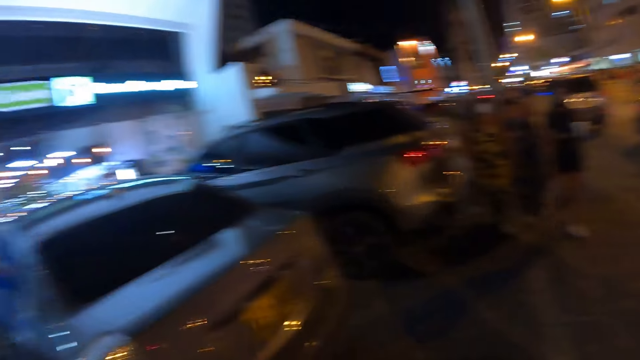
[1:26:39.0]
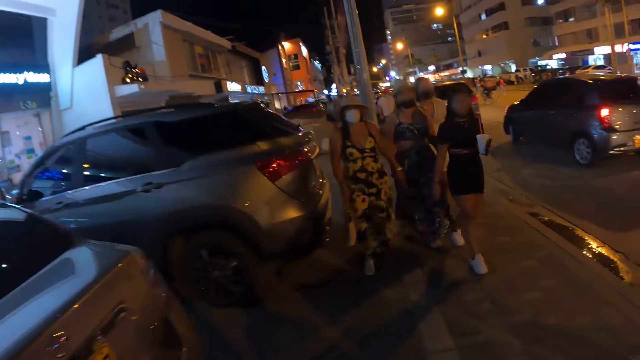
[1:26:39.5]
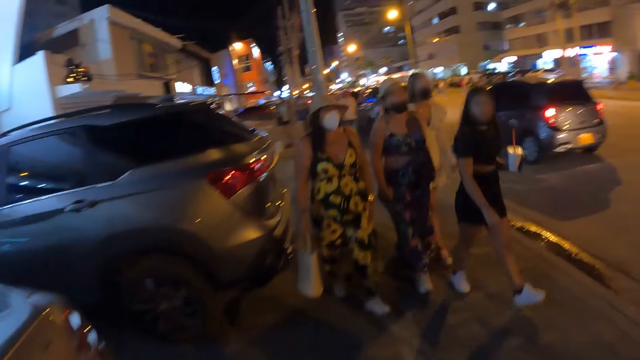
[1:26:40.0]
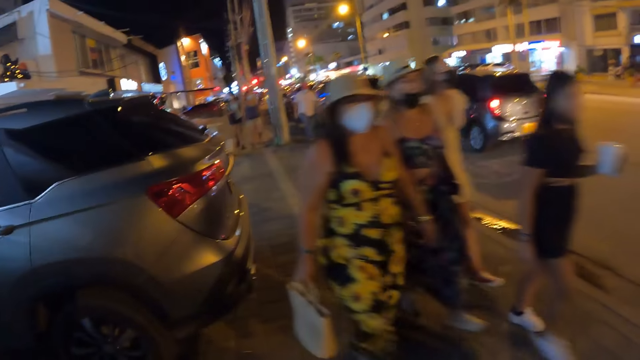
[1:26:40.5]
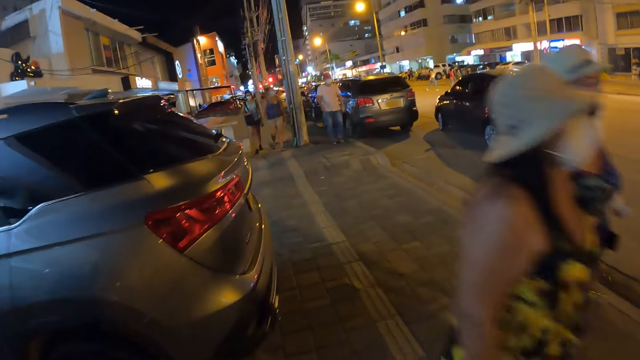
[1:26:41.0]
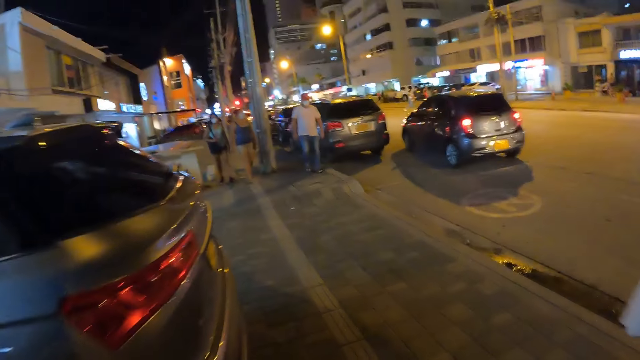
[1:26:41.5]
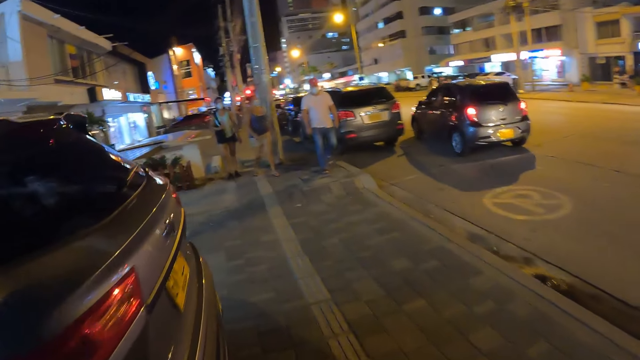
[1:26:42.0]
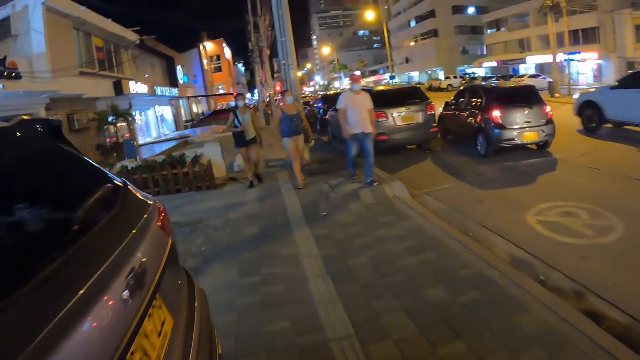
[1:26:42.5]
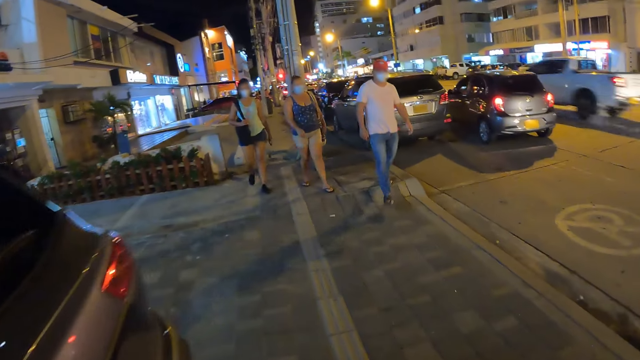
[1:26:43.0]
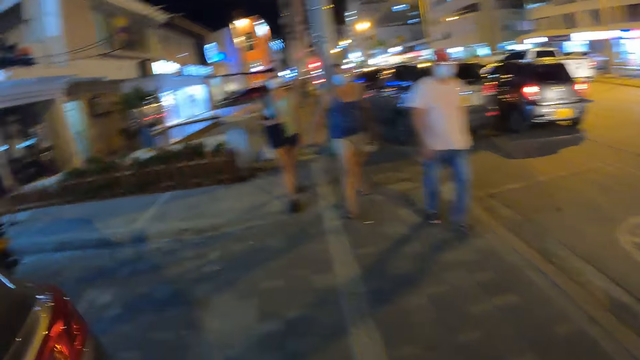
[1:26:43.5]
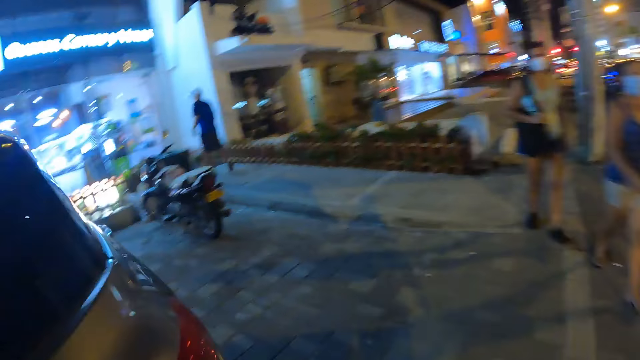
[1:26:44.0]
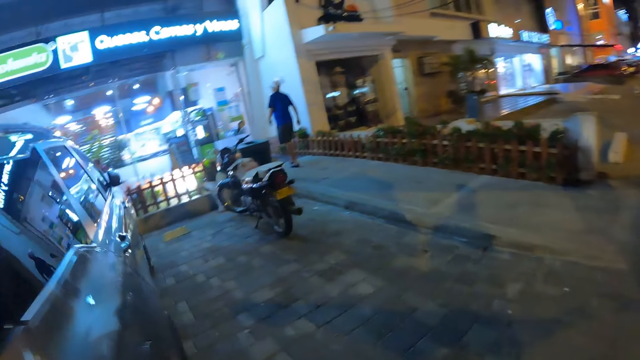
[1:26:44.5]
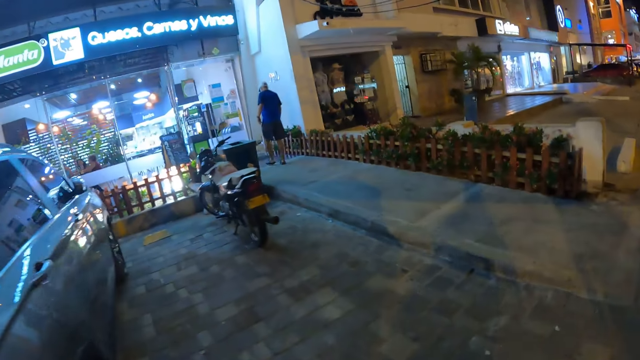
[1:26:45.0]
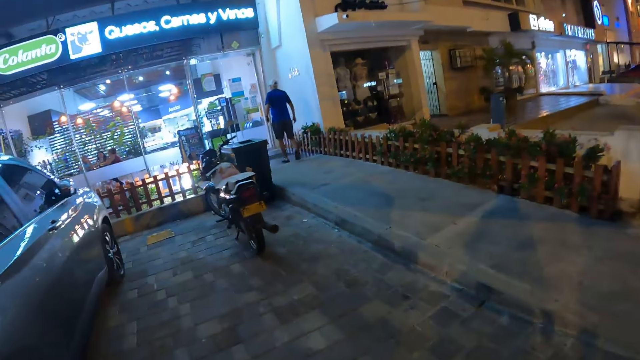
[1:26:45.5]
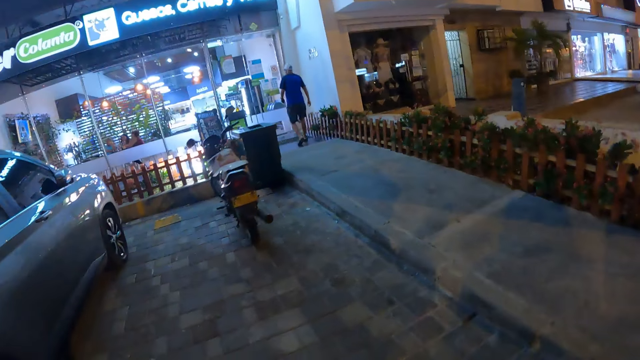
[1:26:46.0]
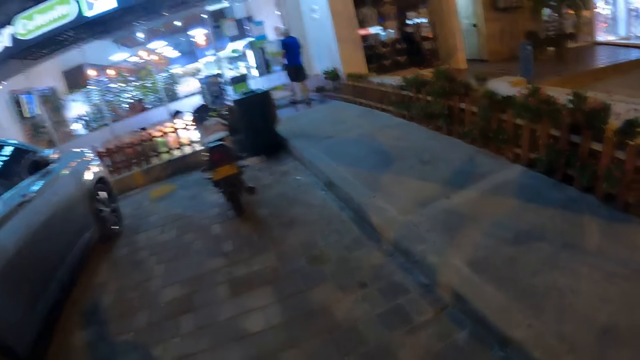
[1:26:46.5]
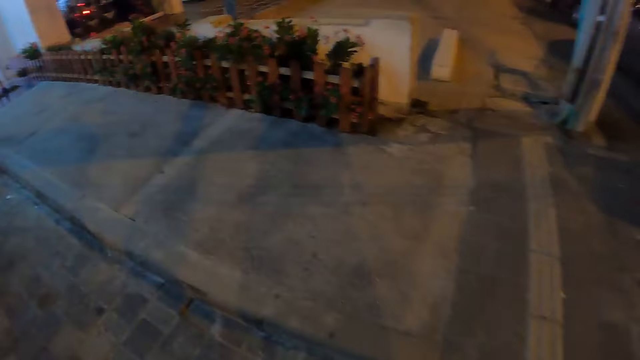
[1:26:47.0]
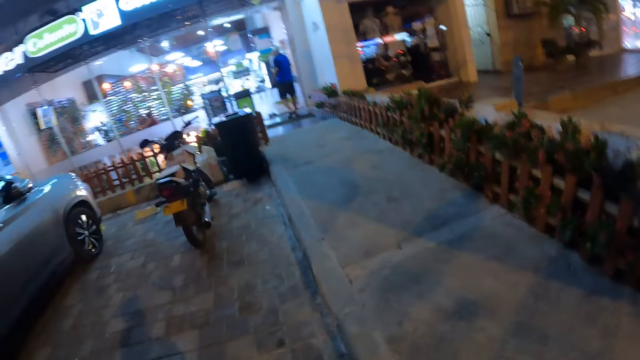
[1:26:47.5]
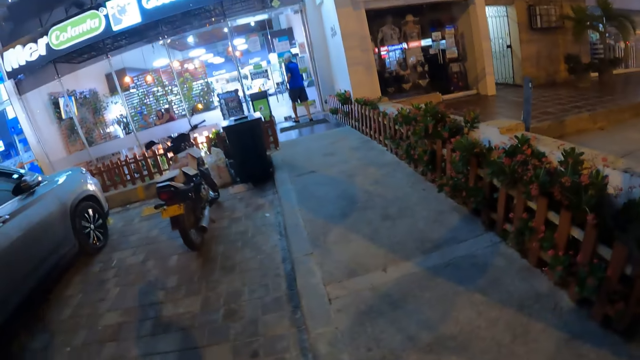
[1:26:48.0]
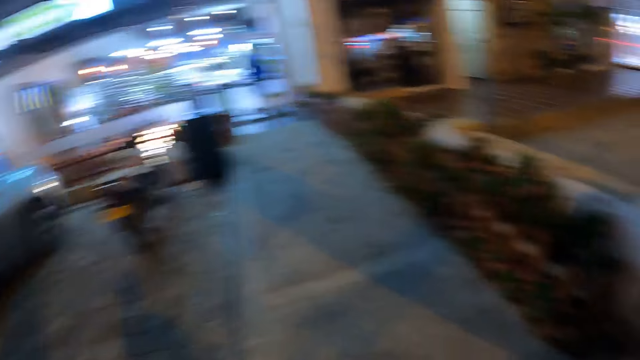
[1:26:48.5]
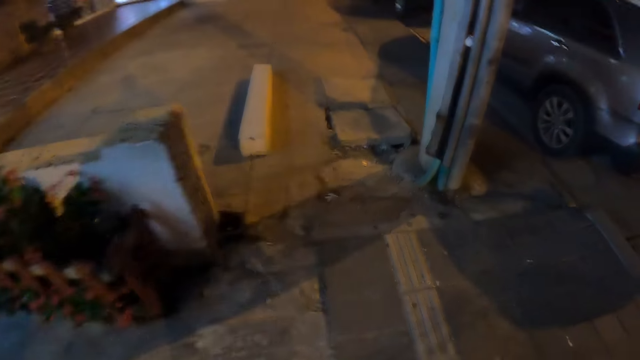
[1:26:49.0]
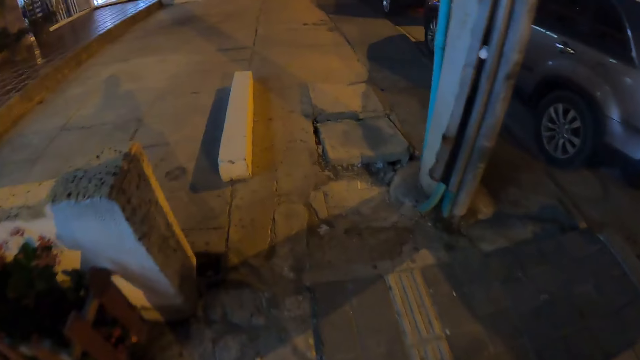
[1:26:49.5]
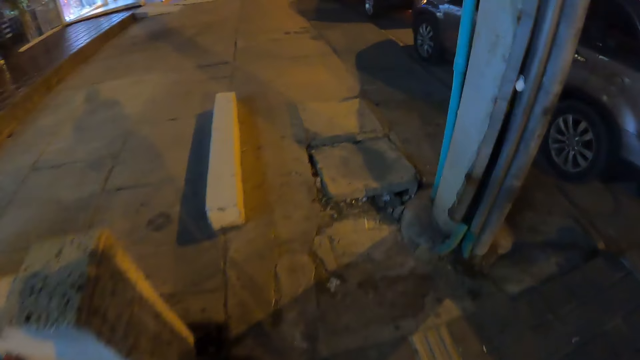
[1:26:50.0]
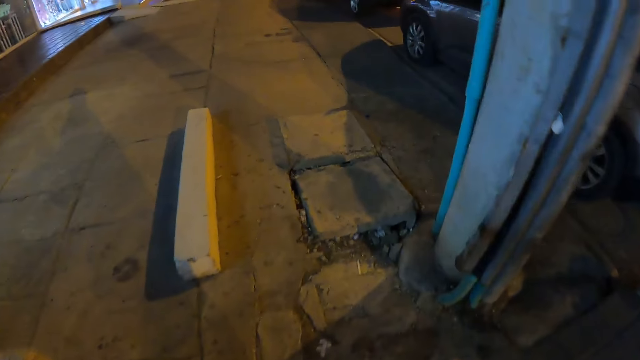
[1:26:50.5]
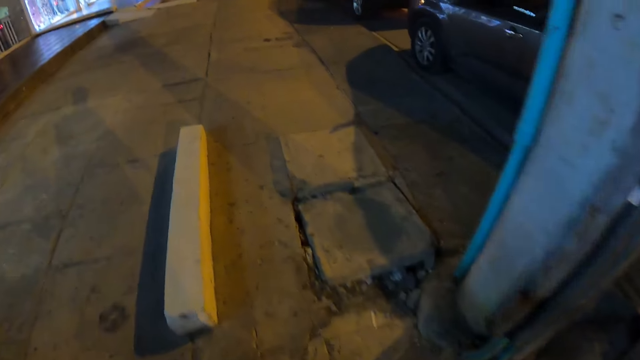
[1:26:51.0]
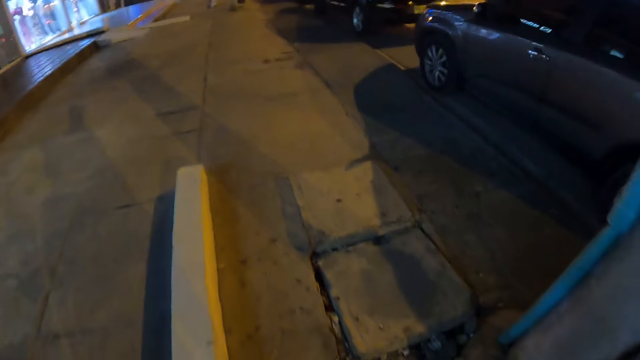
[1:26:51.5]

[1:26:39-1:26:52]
The camera wearer looks sideways. They walk past a group of people. They walk in front, look sideways, and look down.

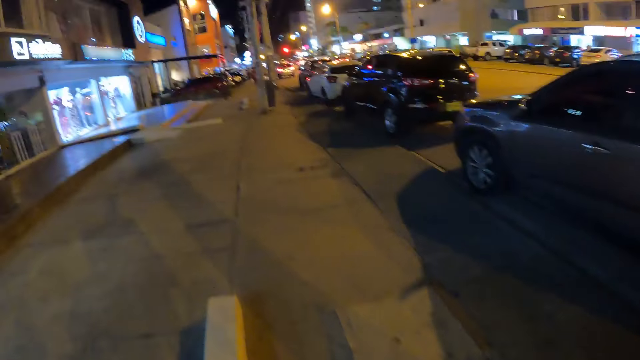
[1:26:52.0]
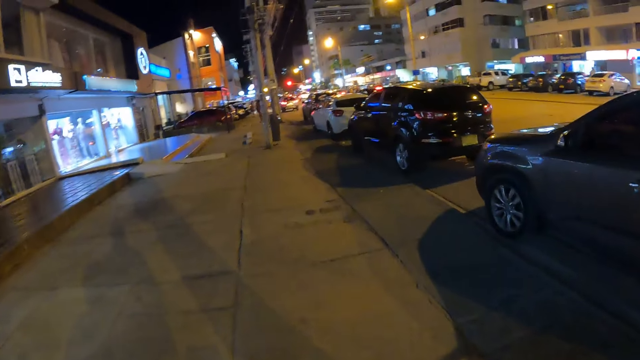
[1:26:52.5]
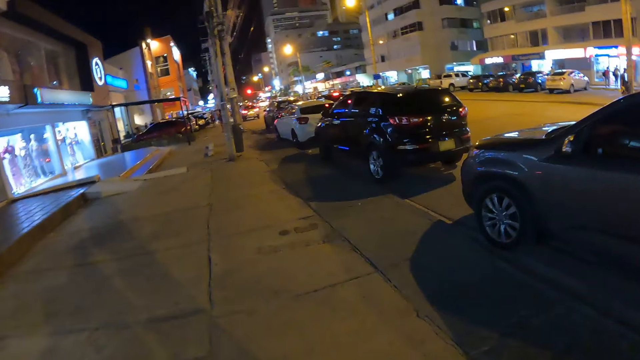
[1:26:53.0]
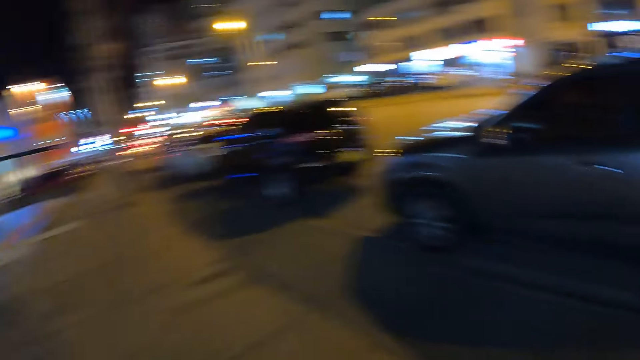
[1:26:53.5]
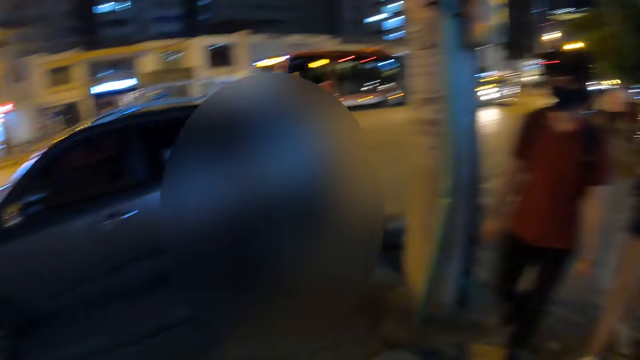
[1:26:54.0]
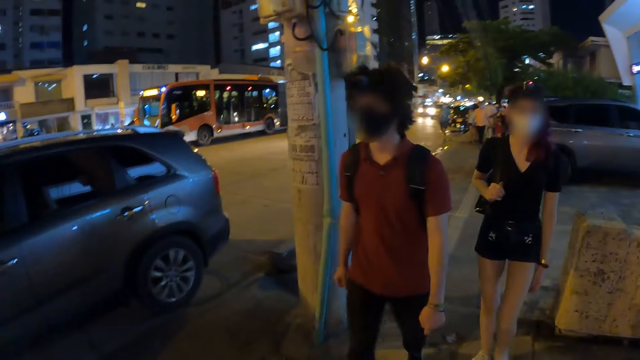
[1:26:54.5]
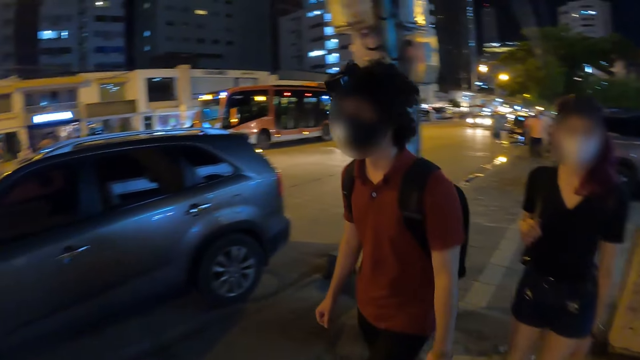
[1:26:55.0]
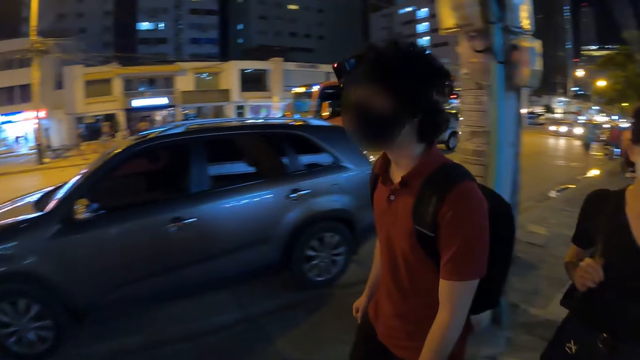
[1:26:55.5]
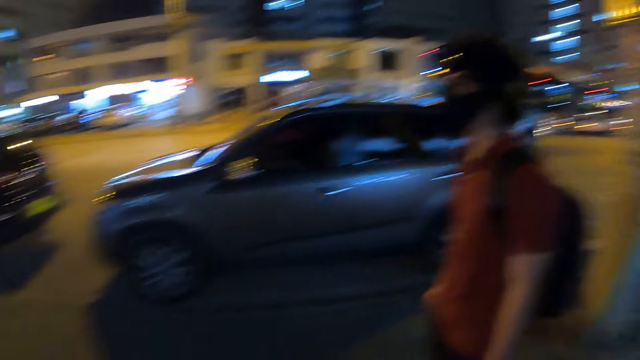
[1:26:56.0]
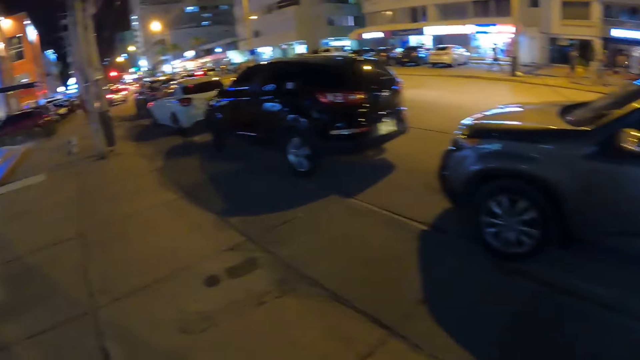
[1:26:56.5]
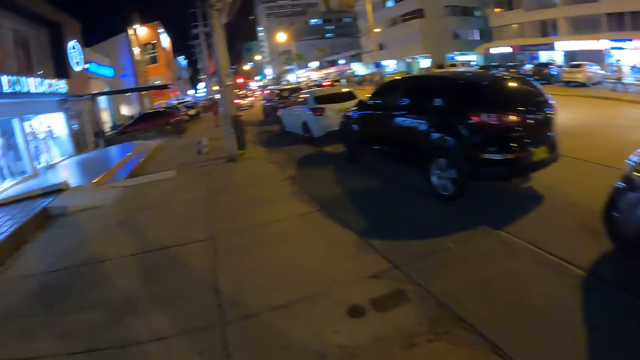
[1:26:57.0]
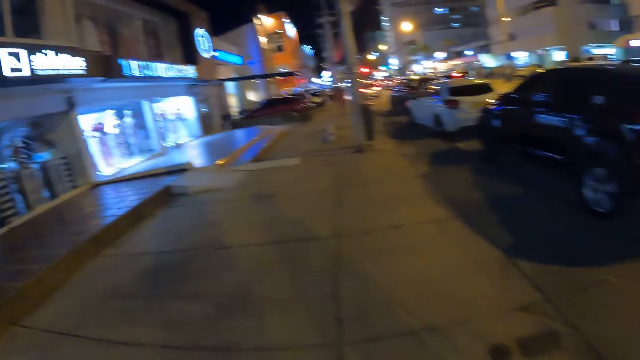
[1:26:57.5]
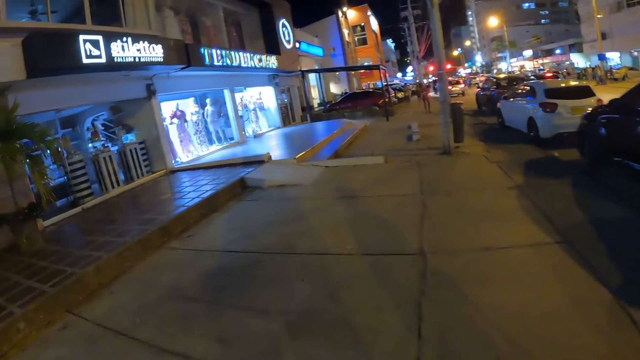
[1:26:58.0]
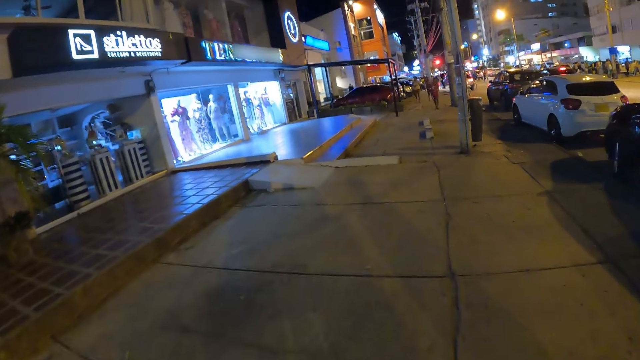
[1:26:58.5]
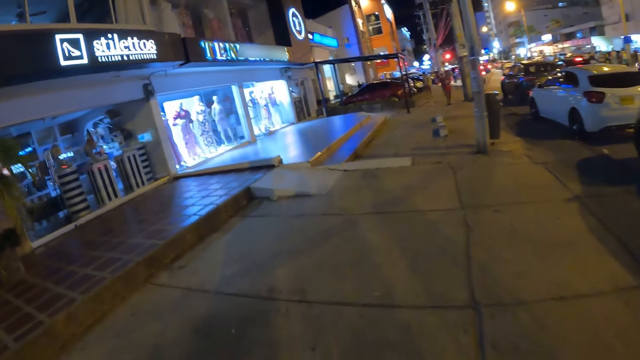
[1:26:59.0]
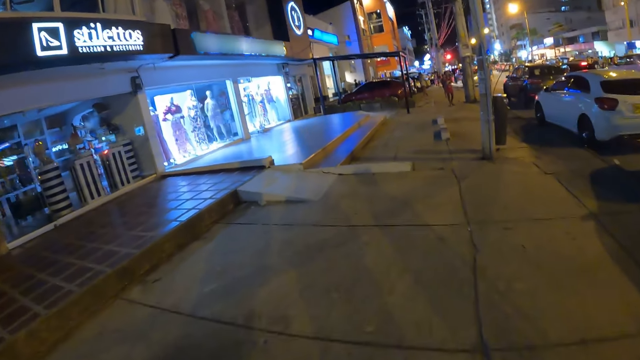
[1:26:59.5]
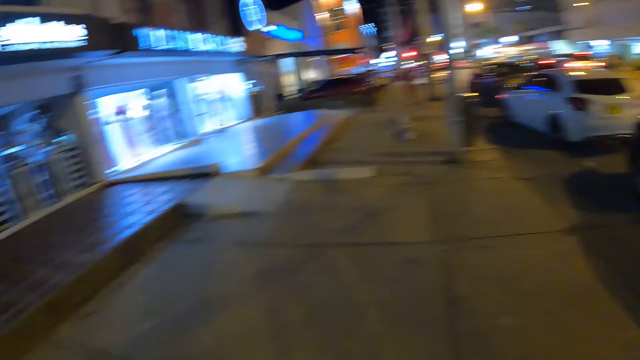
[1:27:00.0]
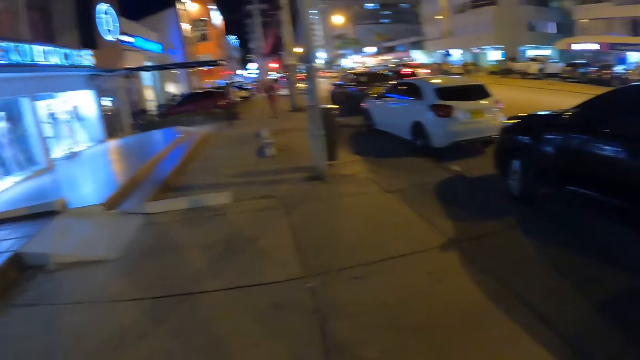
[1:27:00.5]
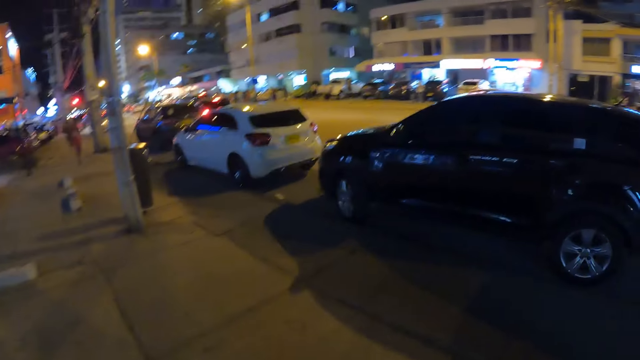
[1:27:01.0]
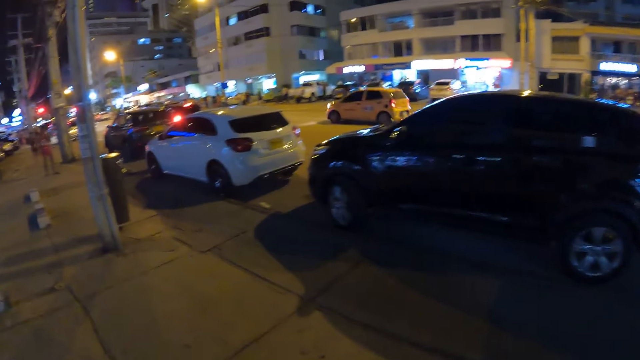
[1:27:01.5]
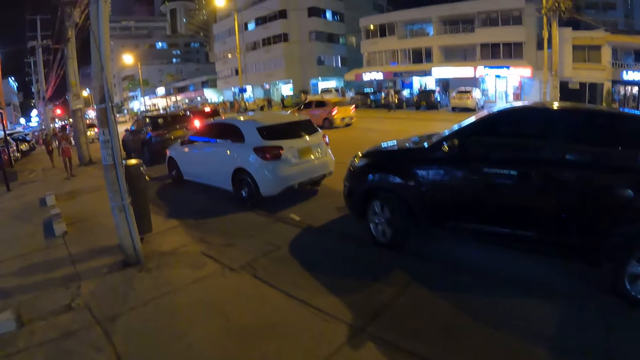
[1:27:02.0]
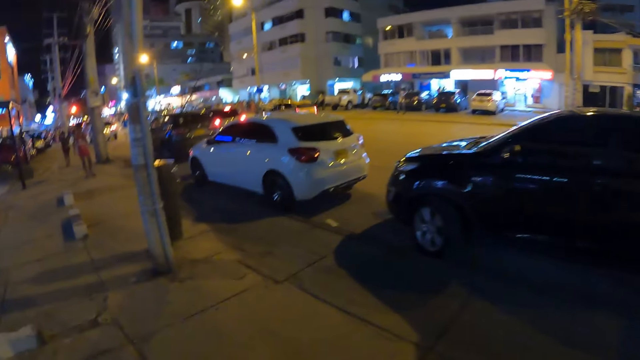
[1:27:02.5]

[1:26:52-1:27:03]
The camera wearer looks in front. They turn towards the man and a woman. They look back. They walk forward on the sidewalk of the road with the man and the woman. They walk in front.
